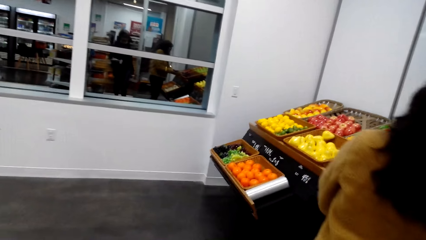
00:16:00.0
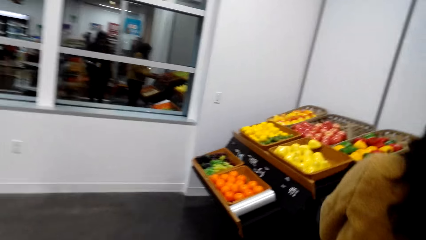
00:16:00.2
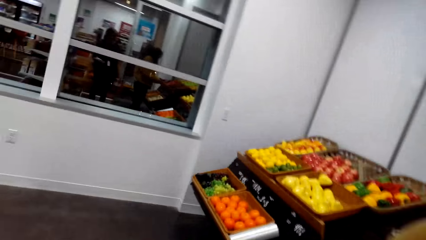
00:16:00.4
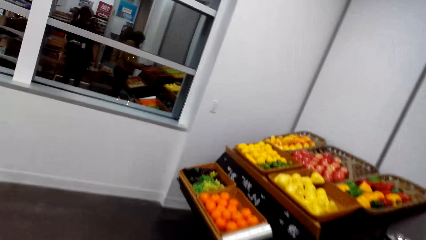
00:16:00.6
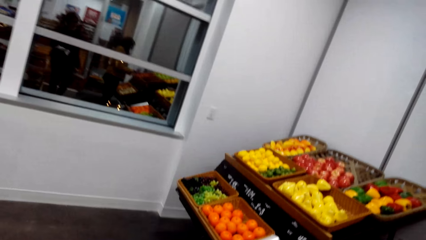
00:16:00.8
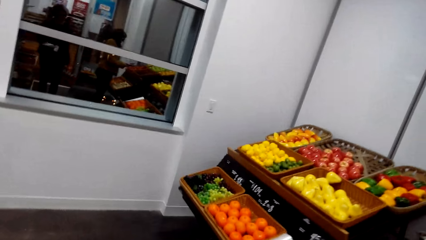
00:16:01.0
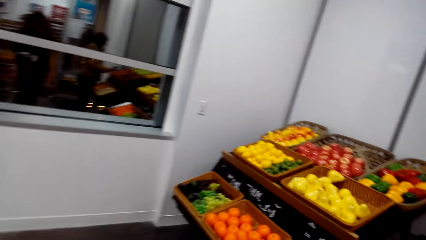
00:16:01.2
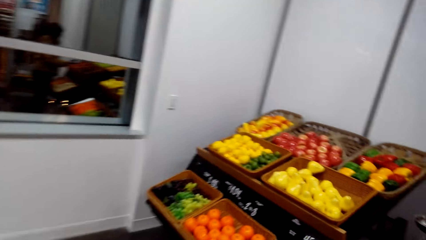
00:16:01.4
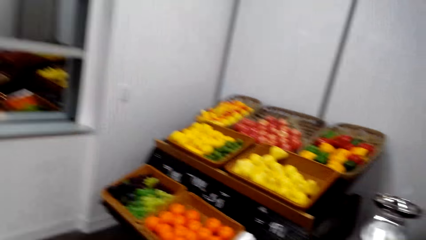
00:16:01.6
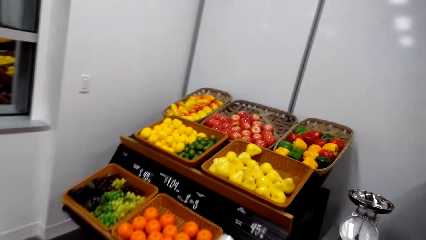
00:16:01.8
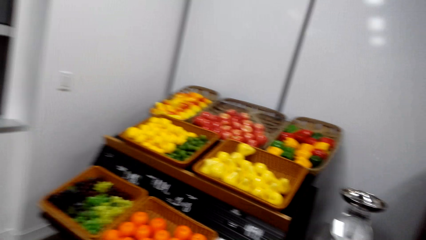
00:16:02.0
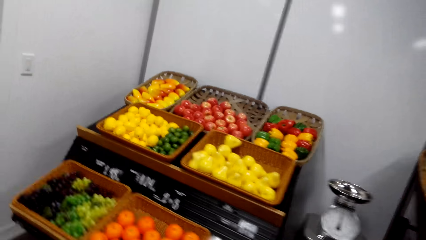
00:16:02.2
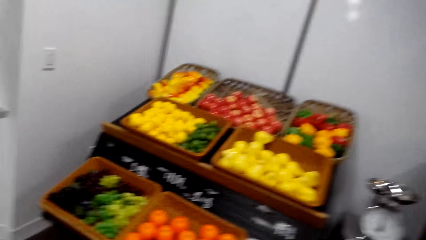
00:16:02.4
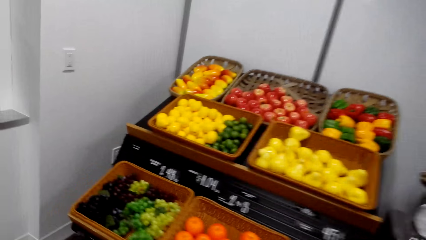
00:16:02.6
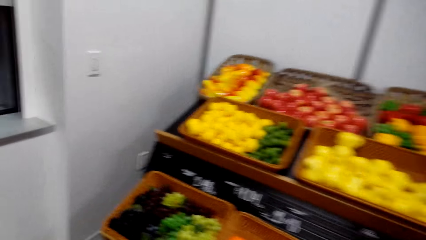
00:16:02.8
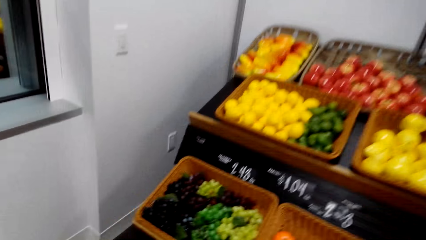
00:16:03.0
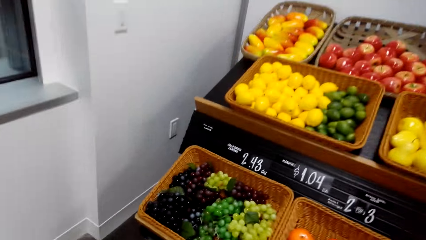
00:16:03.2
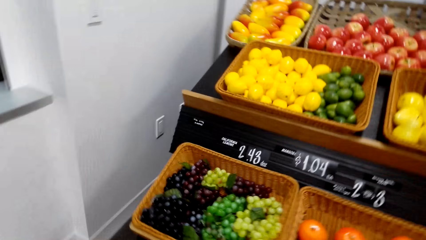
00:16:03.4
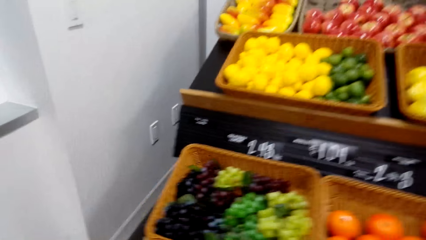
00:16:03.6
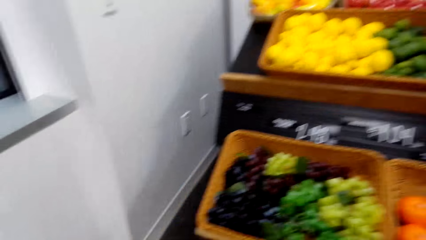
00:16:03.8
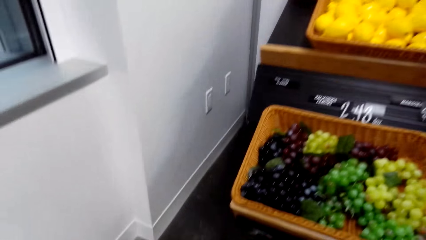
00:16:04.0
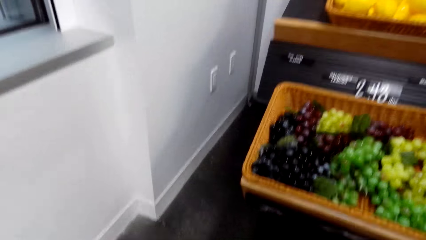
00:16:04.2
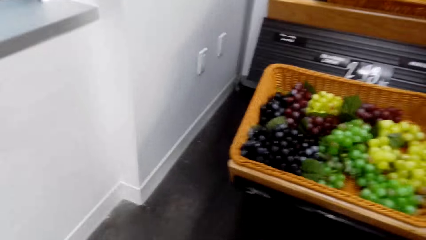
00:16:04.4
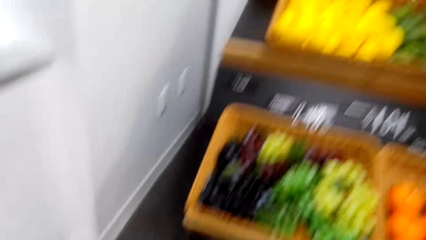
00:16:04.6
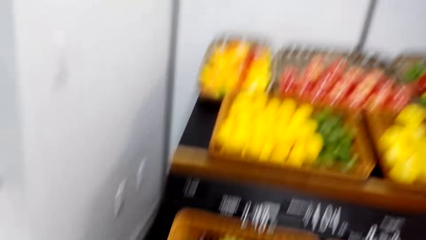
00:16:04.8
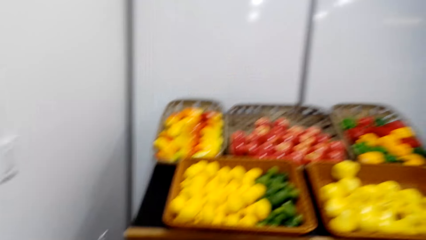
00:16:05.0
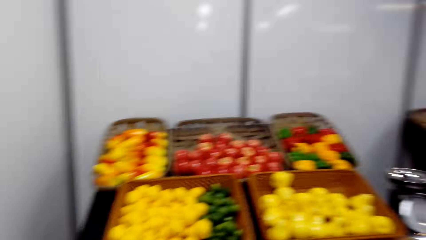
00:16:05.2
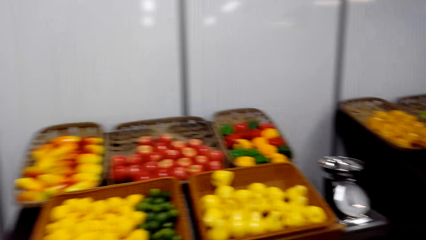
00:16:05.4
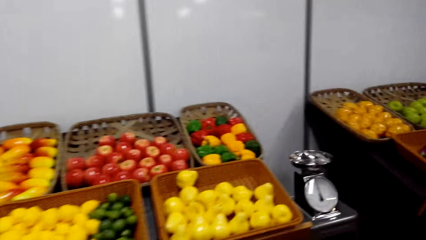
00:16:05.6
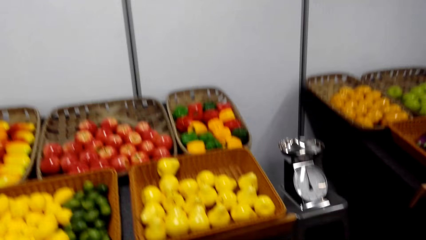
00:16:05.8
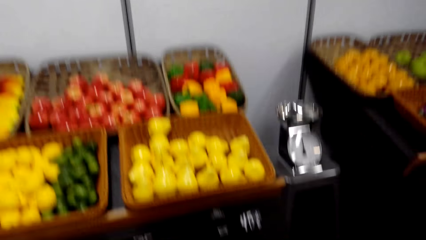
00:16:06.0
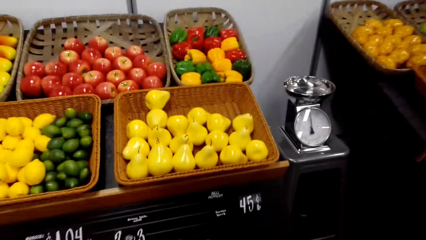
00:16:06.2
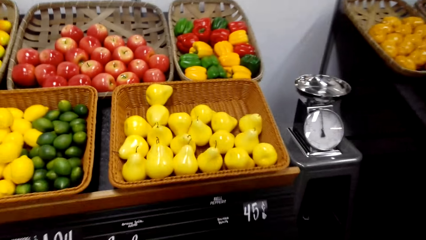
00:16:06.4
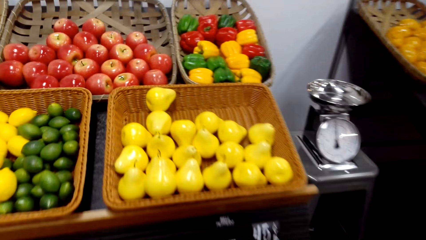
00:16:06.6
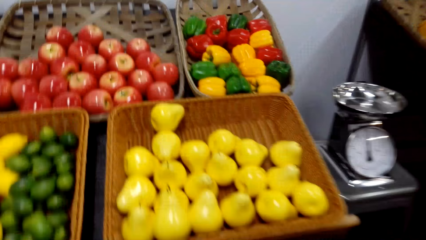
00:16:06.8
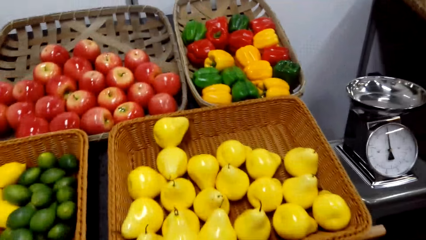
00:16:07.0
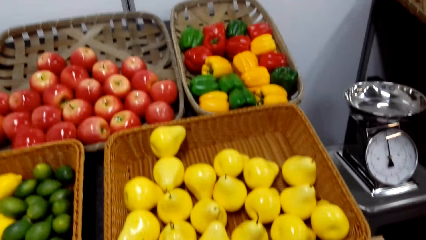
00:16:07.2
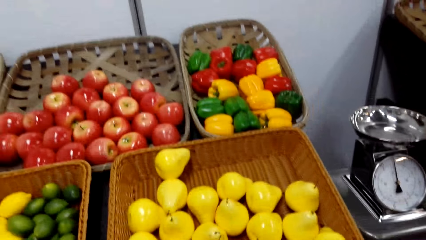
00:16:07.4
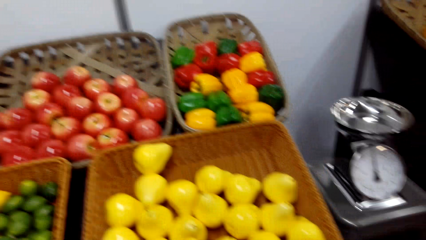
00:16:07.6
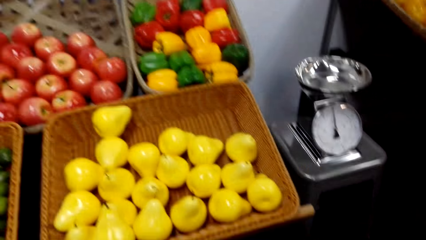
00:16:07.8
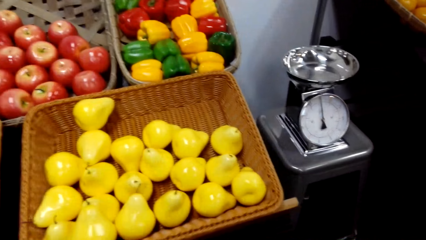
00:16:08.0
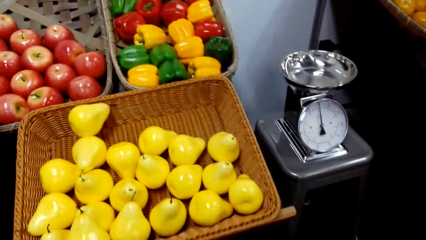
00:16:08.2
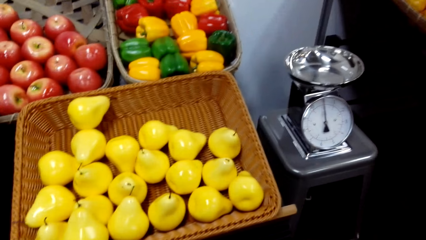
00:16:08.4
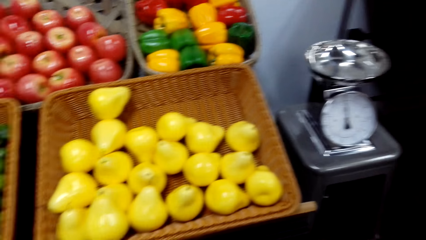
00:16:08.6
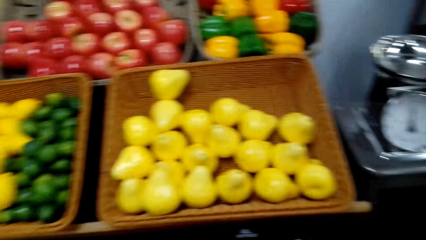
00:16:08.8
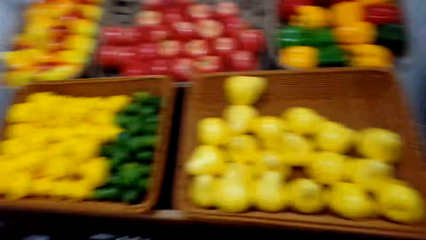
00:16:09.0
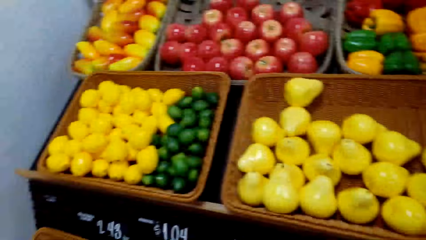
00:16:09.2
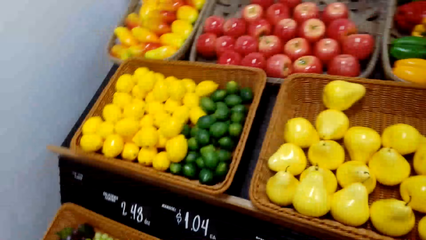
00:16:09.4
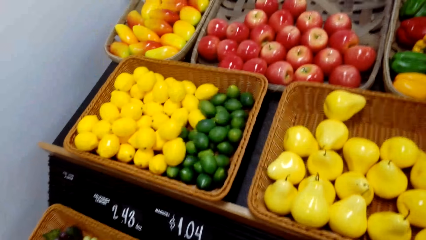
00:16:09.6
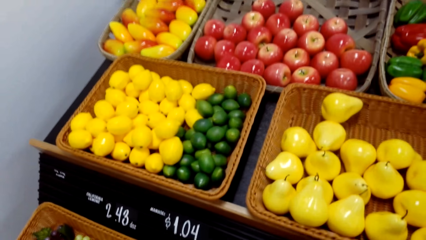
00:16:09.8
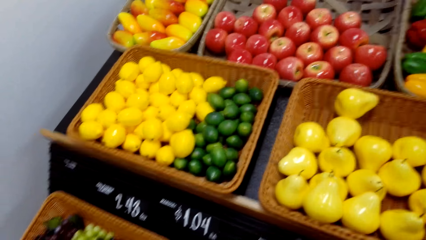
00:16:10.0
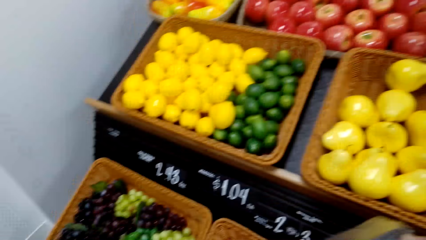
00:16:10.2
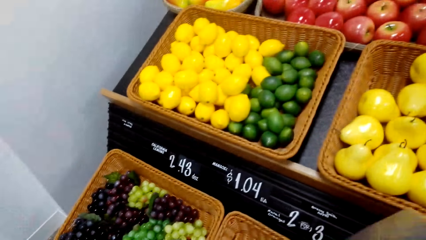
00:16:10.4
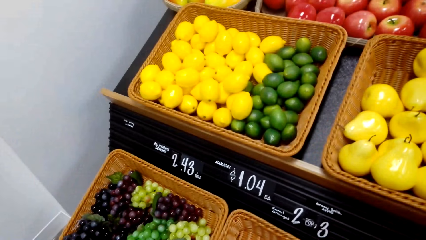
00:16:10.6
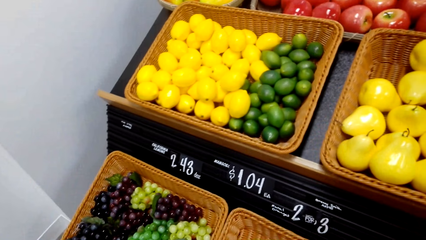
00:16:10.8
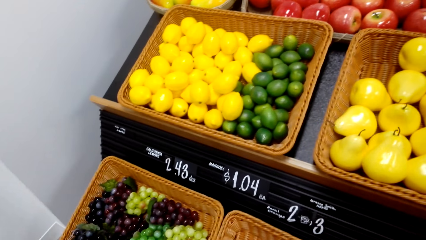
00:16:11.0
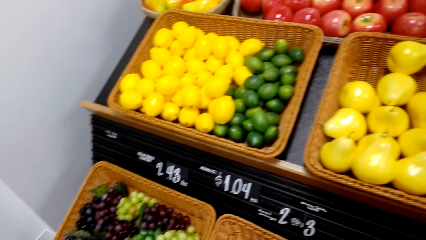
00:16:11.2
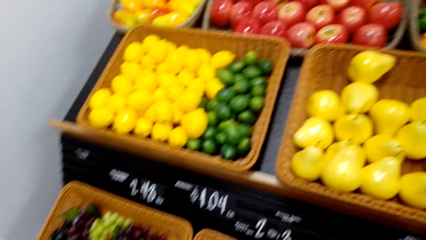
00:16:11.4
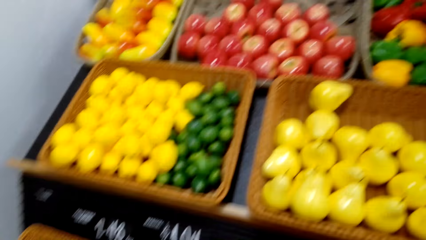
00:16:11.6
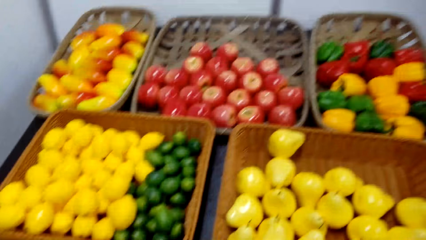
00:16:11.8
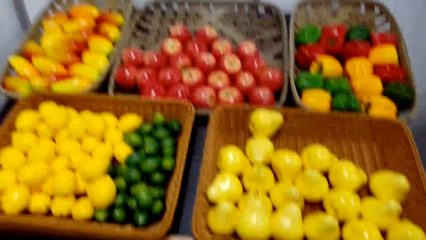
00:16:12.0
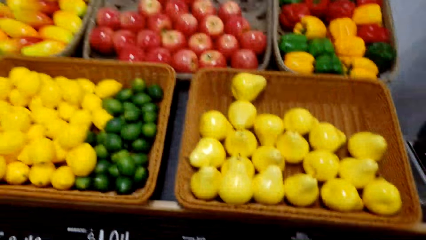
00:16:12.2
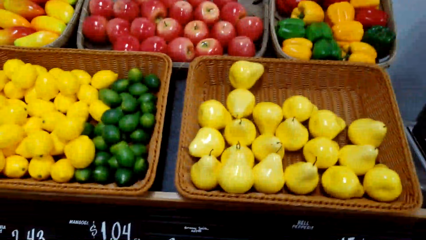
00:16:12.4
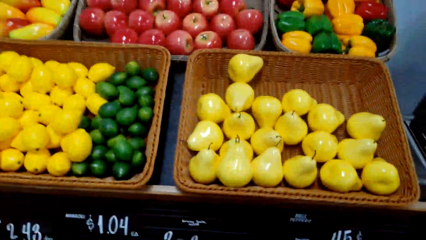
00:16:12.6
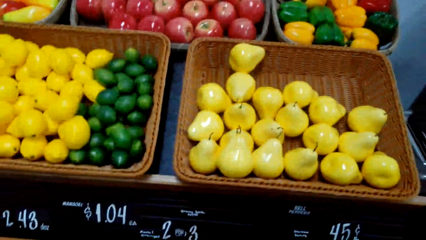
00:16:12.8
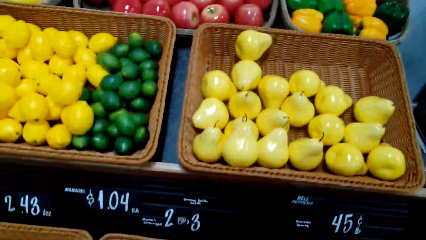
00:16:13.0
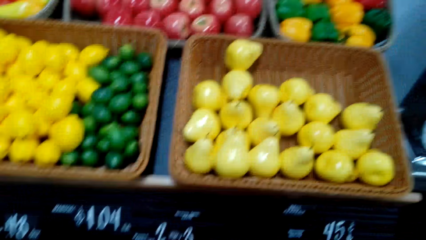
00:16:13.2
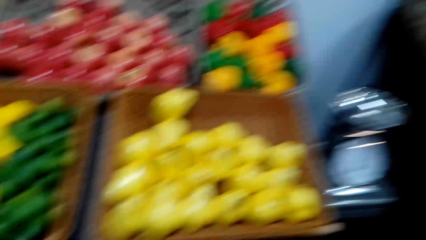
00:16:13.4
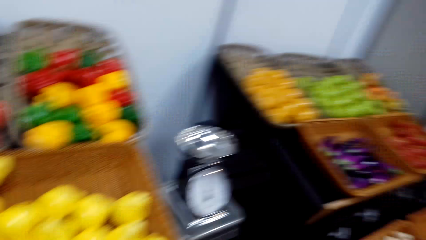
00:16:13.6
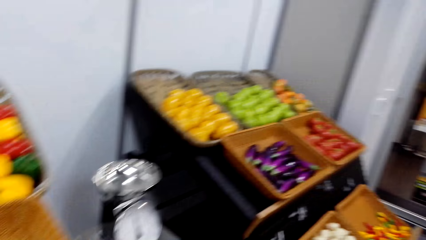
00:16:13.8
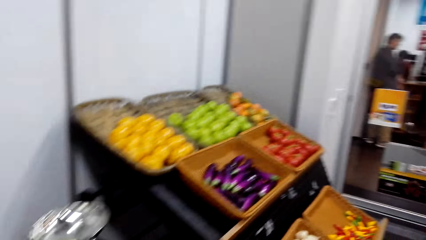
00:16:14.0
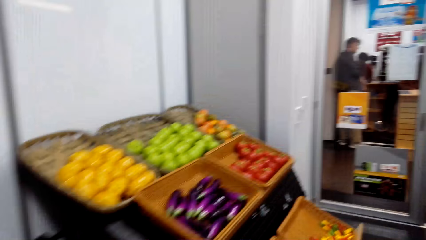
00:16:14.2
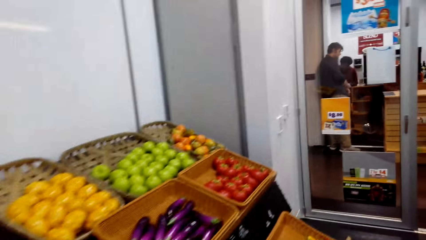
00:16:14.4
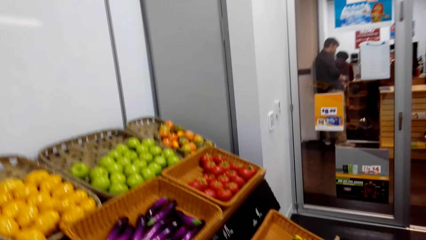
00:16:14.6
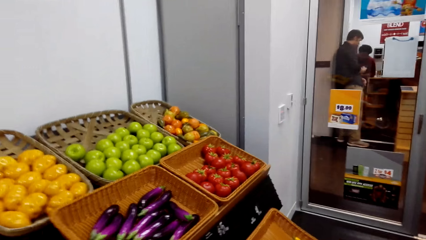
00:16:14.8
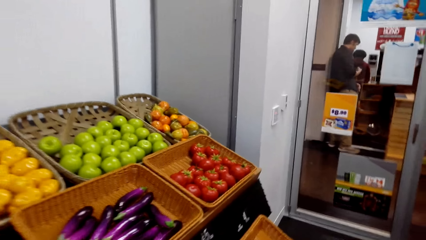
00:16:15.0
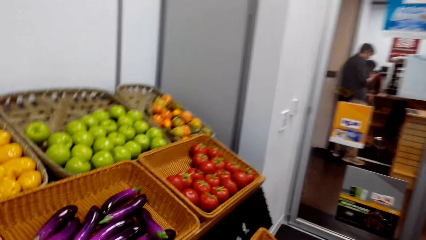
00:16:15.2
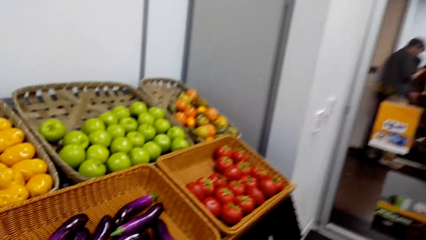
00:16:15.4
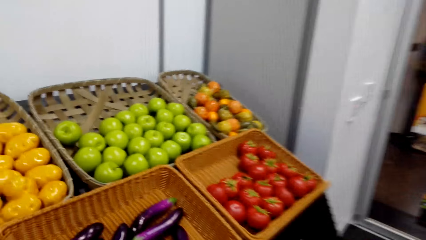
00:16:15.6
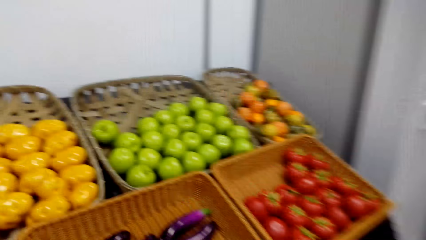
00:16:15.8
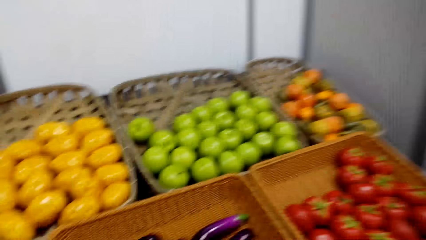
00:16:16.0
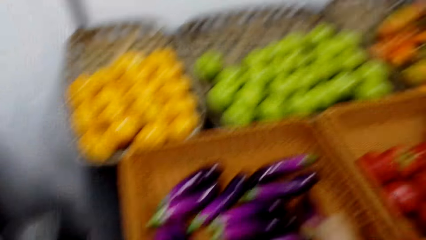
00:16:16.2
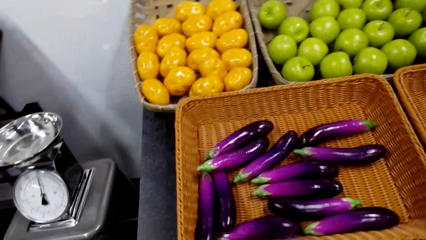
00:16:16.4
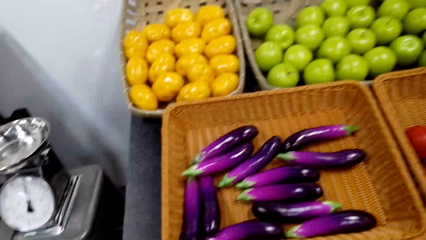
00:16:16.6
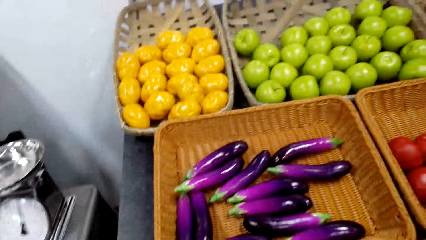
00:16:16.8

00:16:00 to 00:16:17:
The camera wearer looks around.
